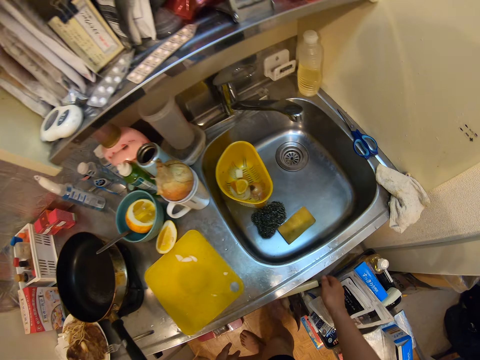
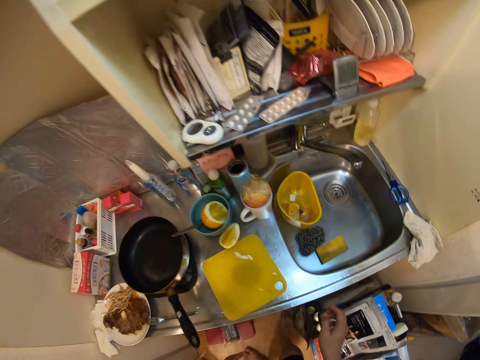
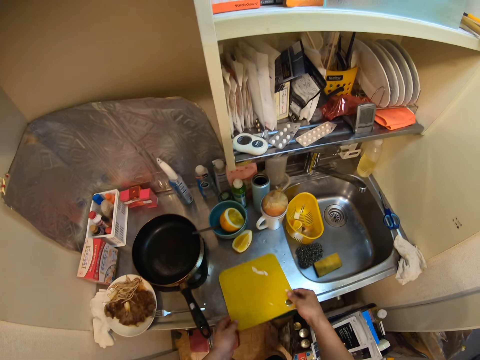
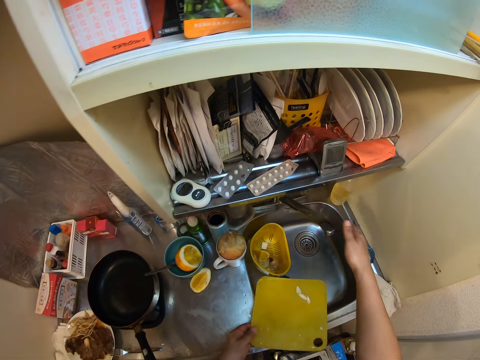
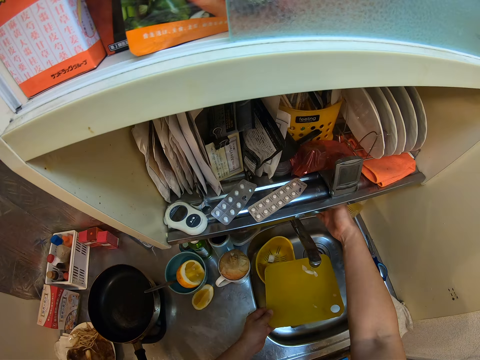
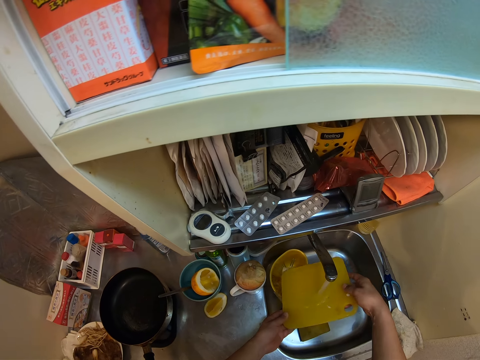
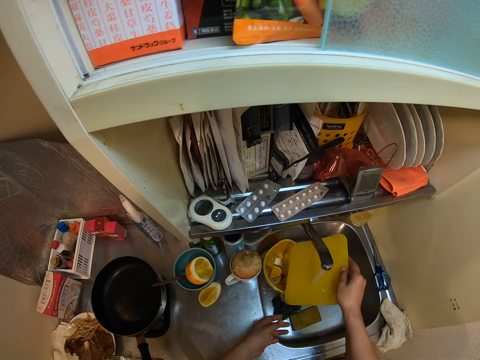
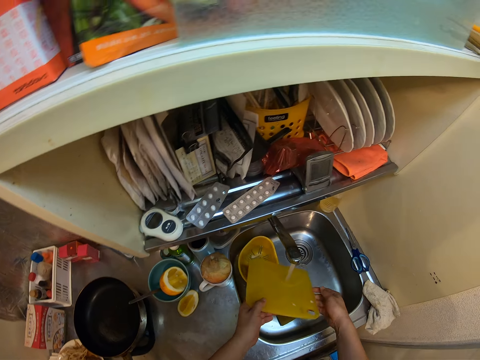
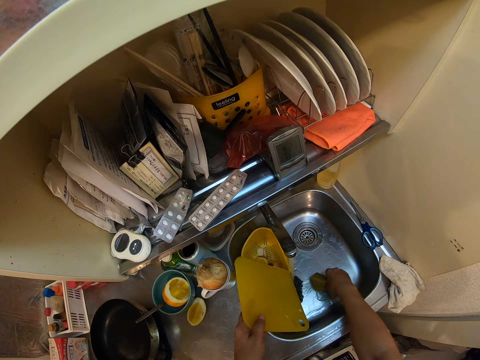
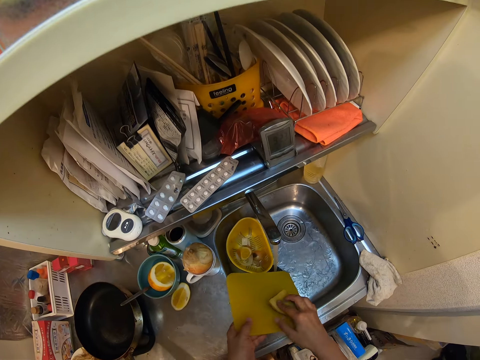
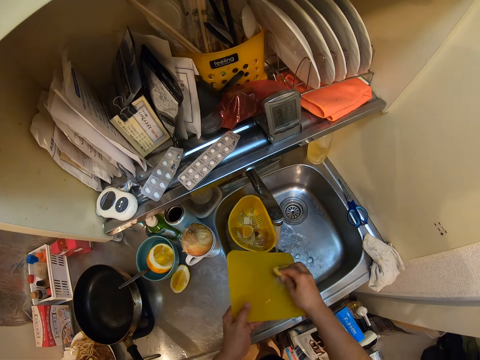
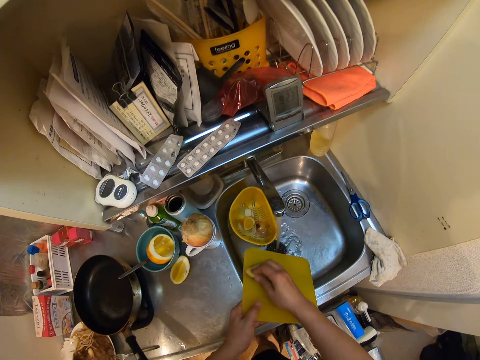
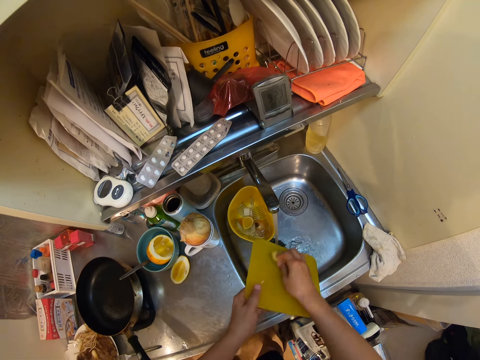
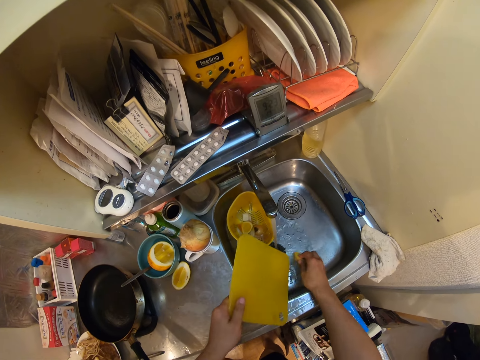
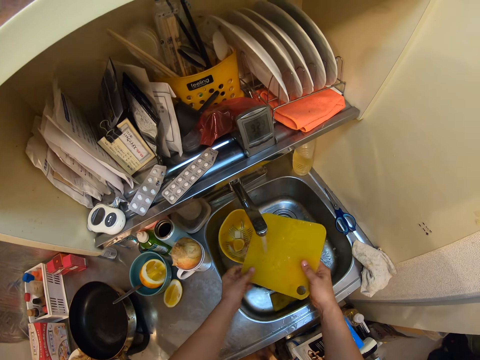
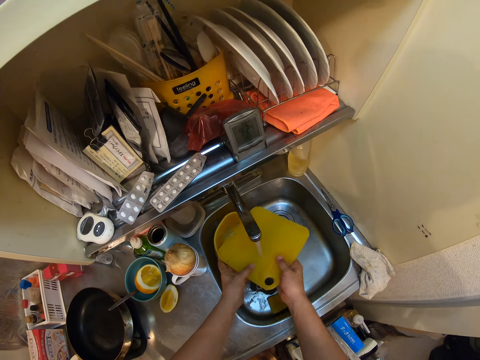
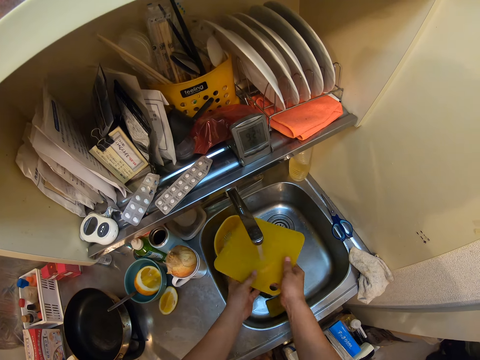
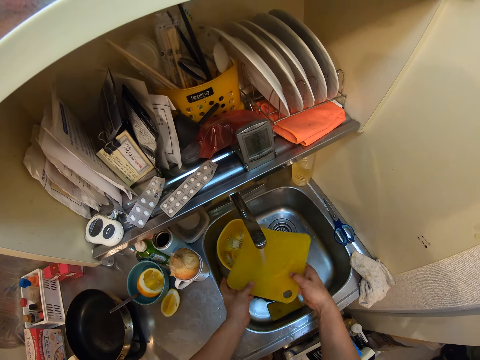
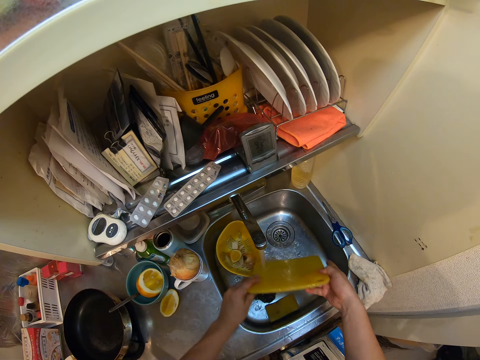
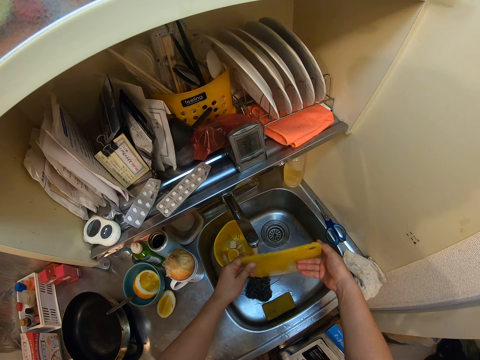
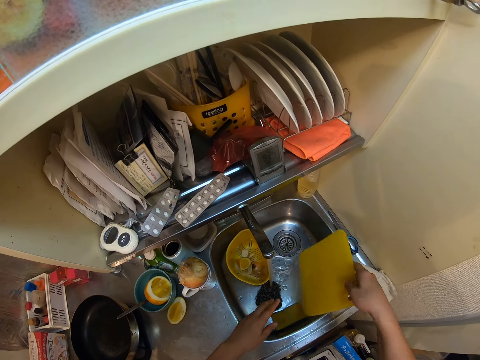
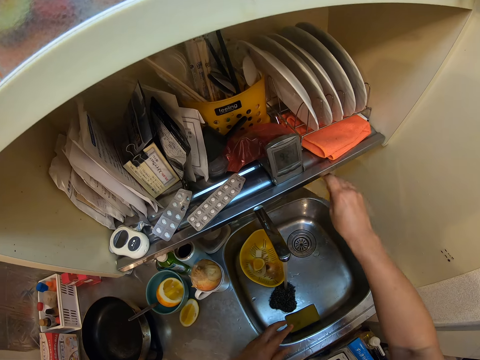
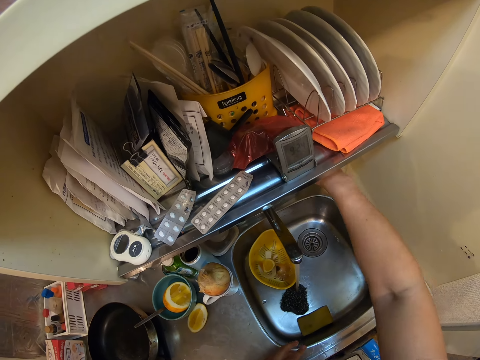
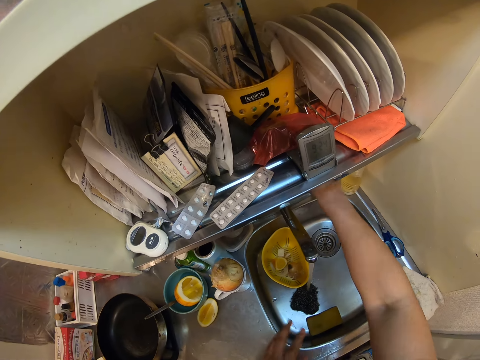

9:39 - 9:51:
The camera wearer closes the kitchen cabinet drawer. They pick the cutting board from the kitchen slab. They turn on the faucet. They rinse the cutting board. They pick a sponge from the sink. They wash the cutting board with the sponge. They drop the sponge in the kitchen sink. They rinse the cutting board. They put the cutting board on the board holder in the kitchen cabinet.

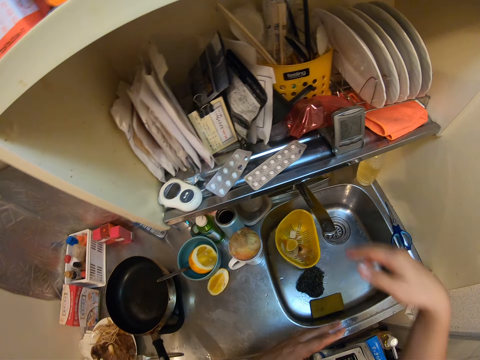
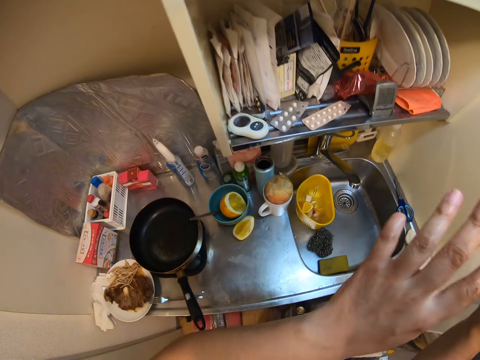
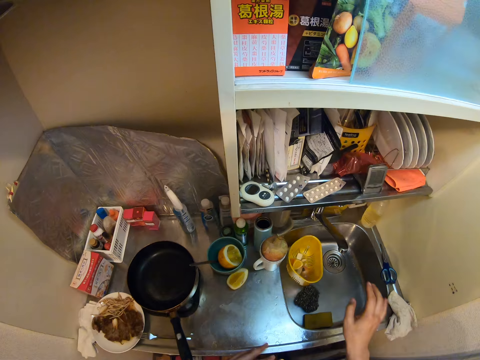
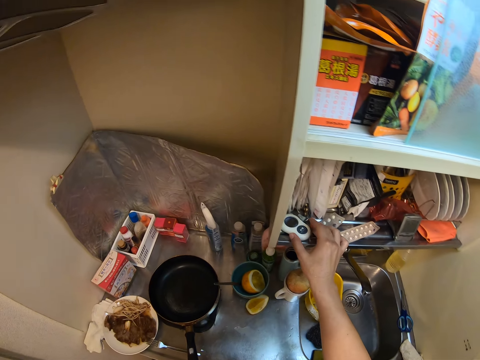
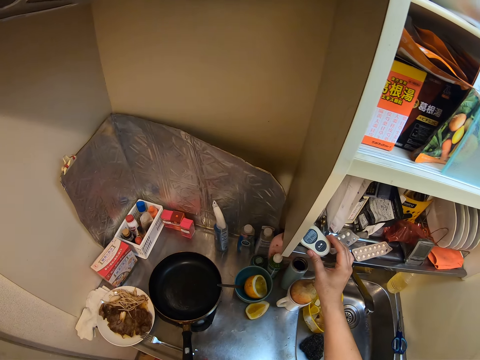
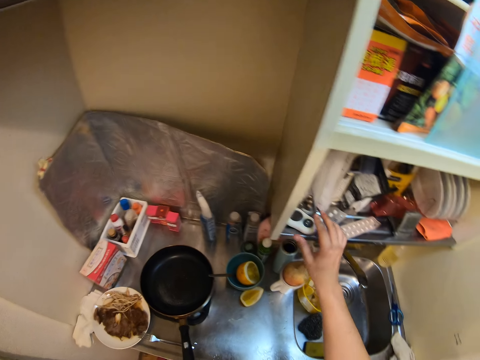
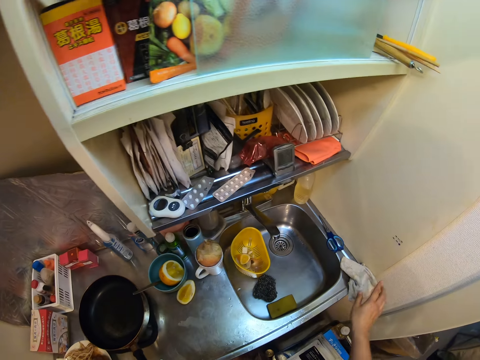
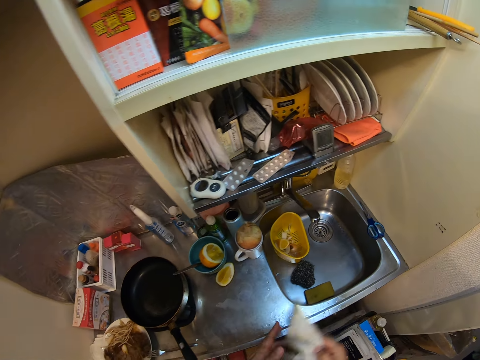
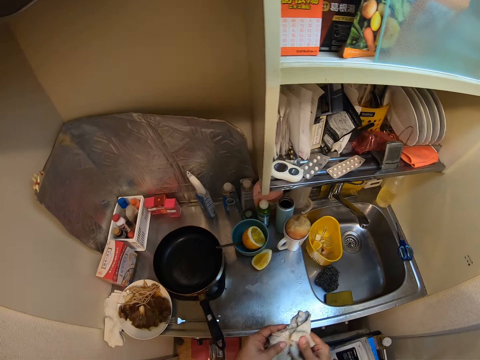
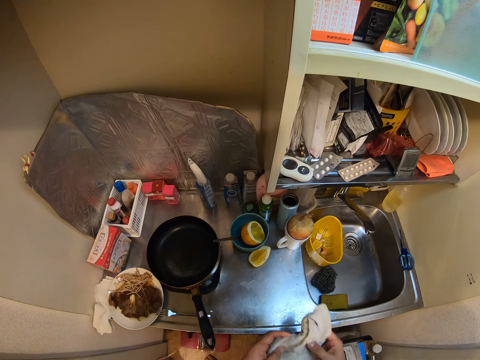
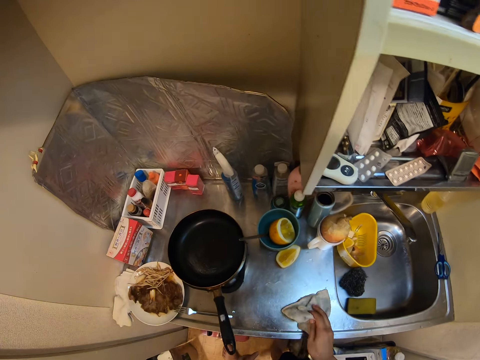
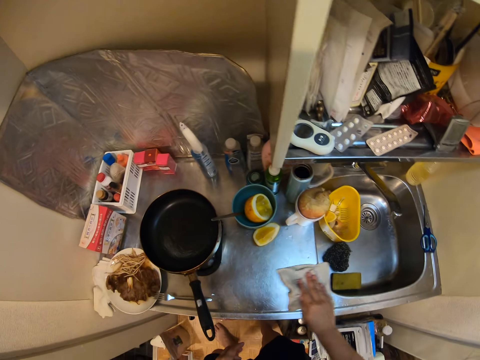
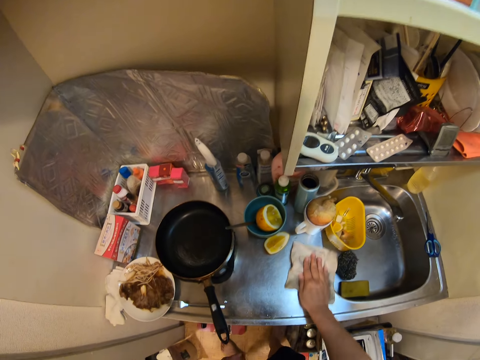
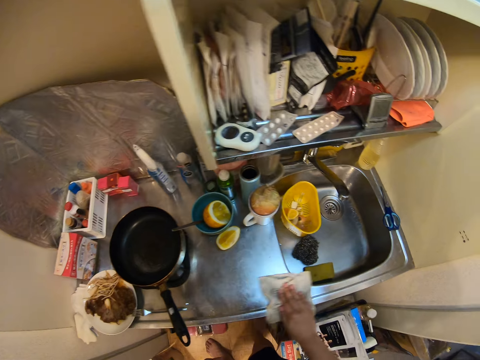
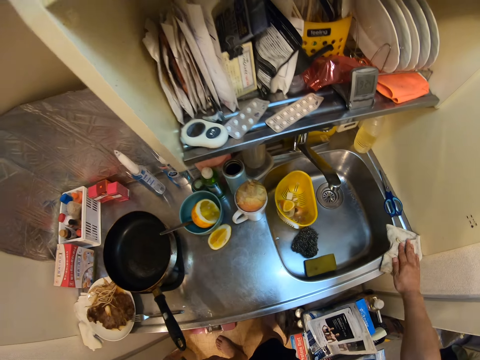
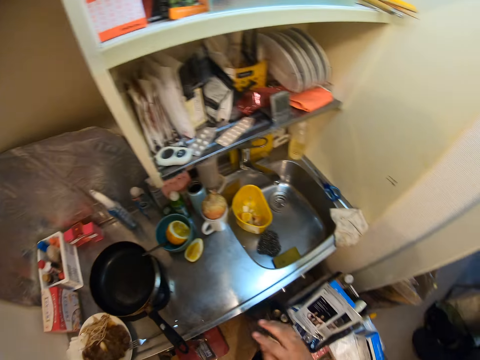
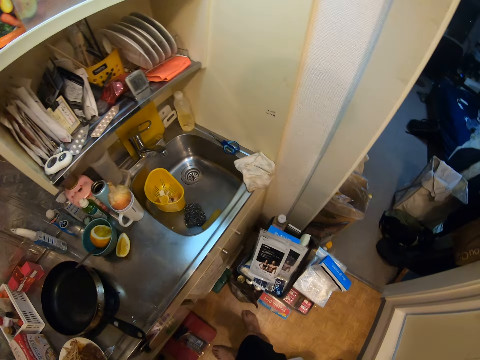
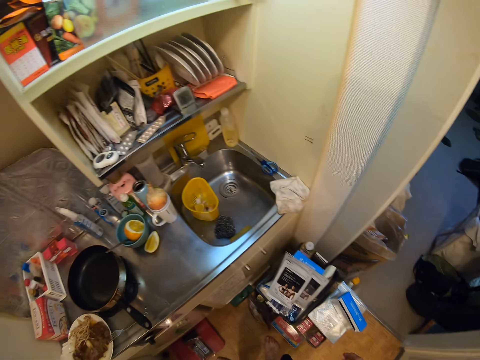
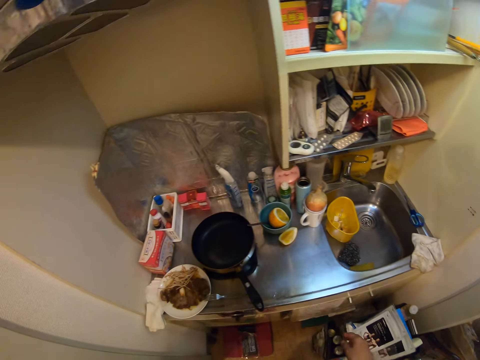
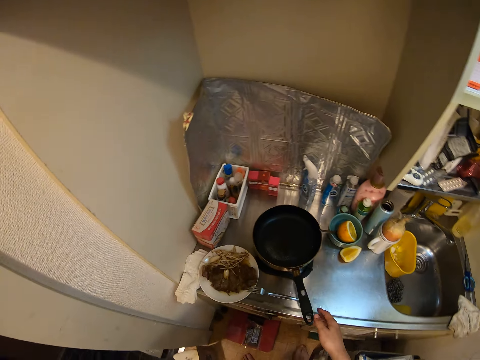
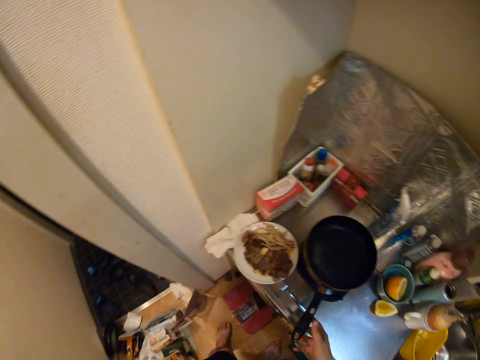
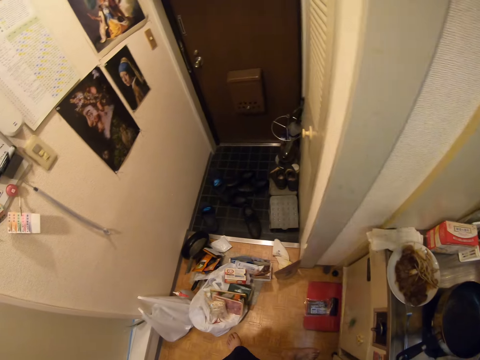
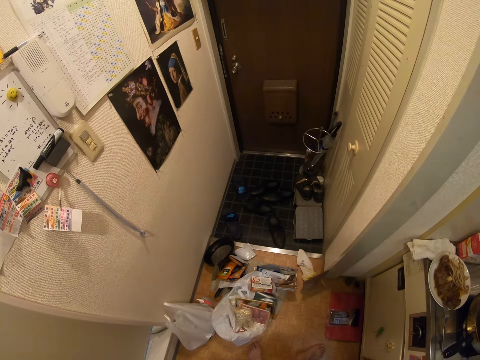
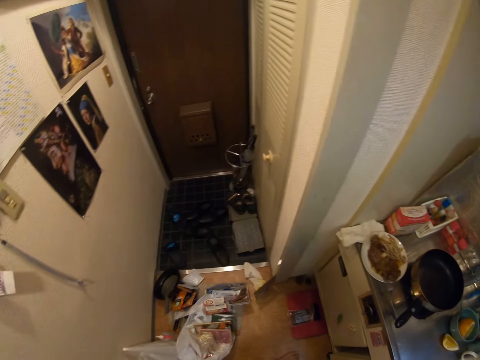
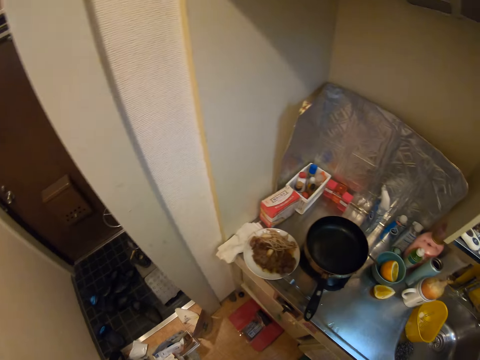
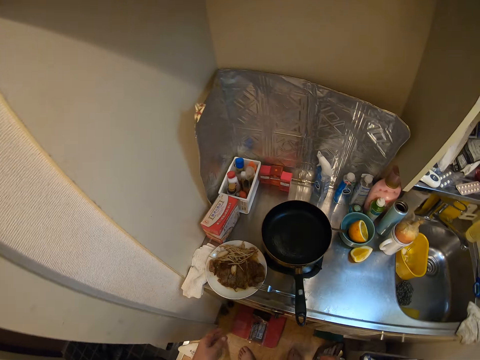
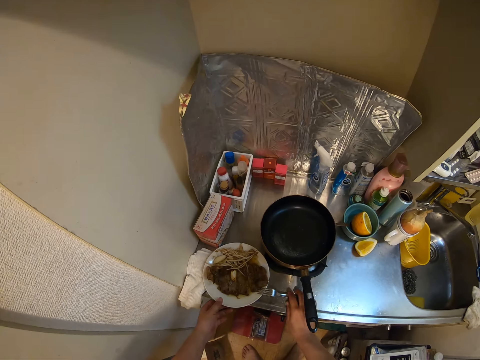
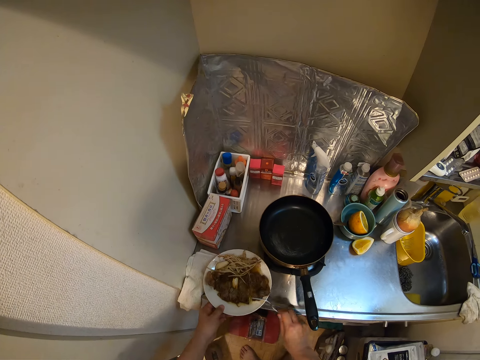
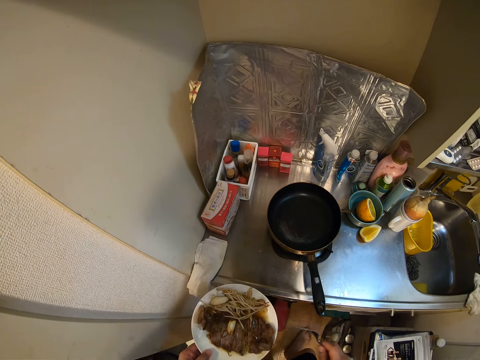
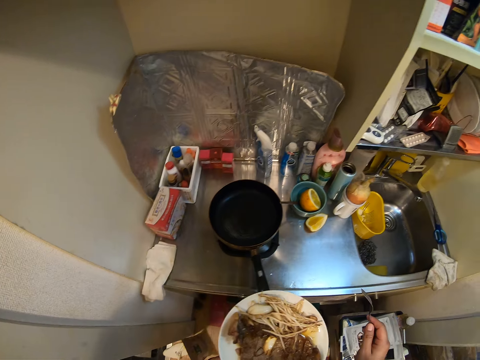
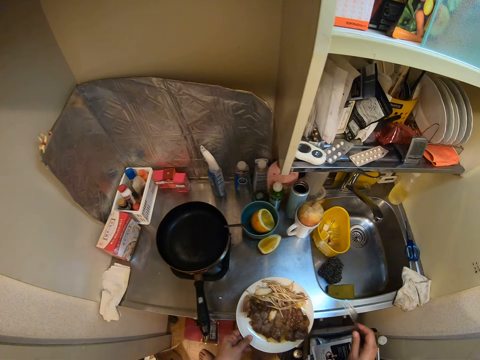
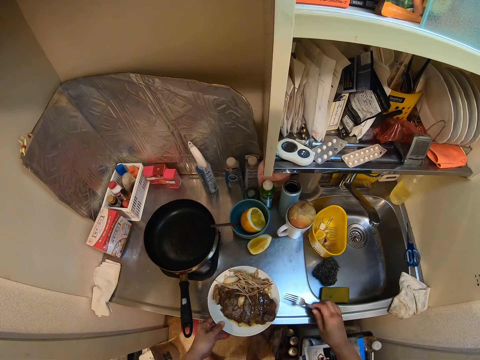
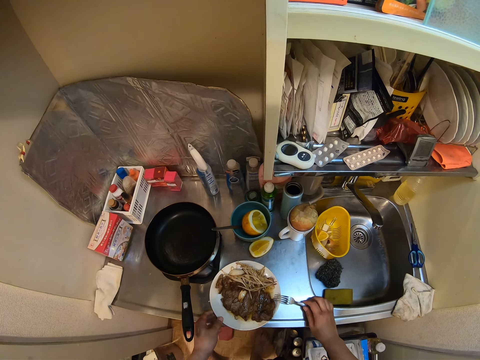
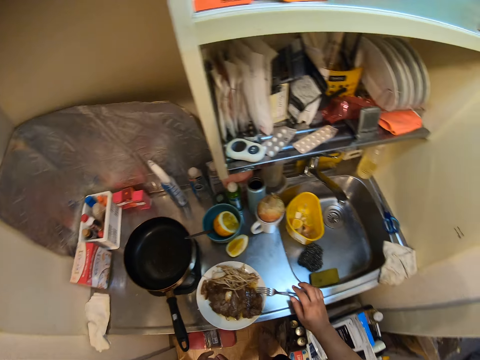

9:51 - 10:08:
The camera wearer closes the tap. He checks a stopwatch on a shelf. He picks something and puts it down. He picks the cloth from the edge of the sink. He wipes his hands with the cloth. He straightens the cloth. He wipes the kitchen slab and sink with the cloth. He puts the cloth on the edge of the sink. He moves. He touches a pan on the cooker. He moves the pan. He moves. He picks the plate and a fork from the kitchen slab. He moves the plate of food. He puts the plate and fork on another side of the kitchen slab.
